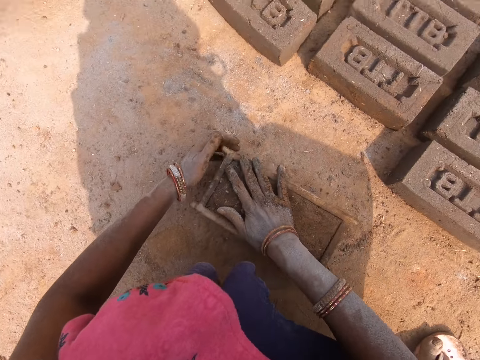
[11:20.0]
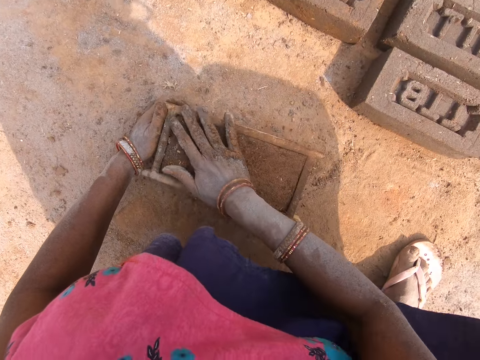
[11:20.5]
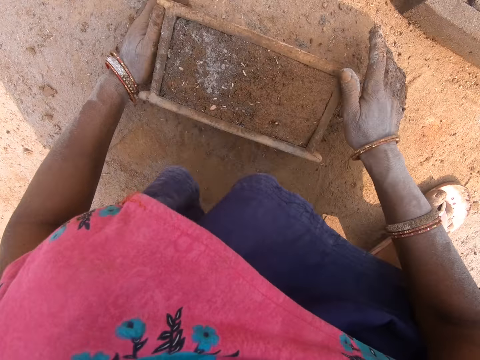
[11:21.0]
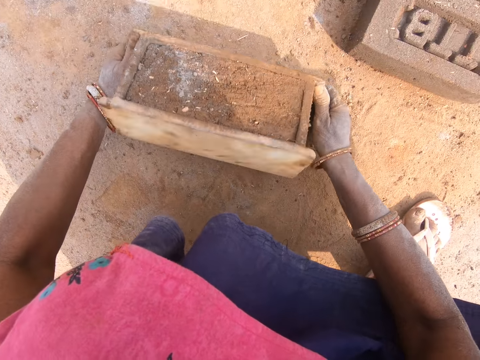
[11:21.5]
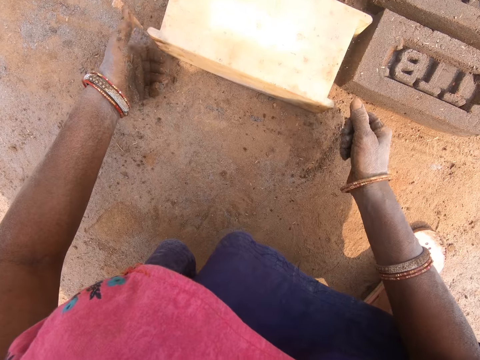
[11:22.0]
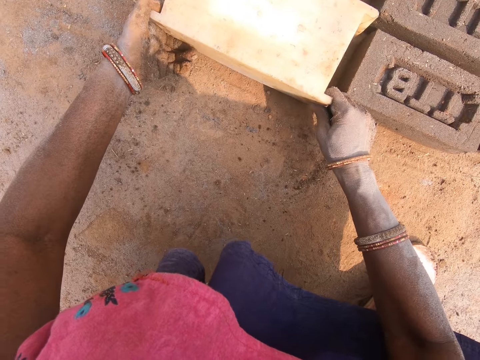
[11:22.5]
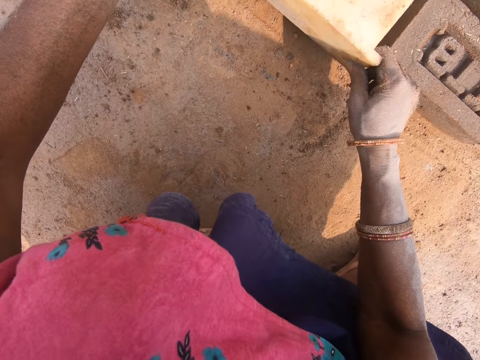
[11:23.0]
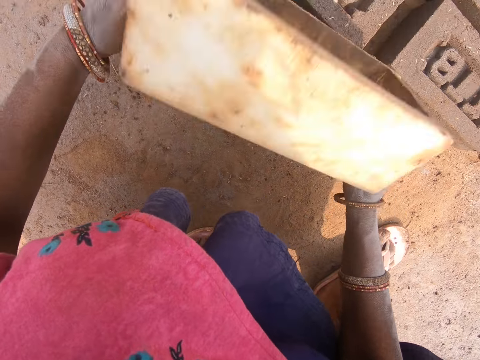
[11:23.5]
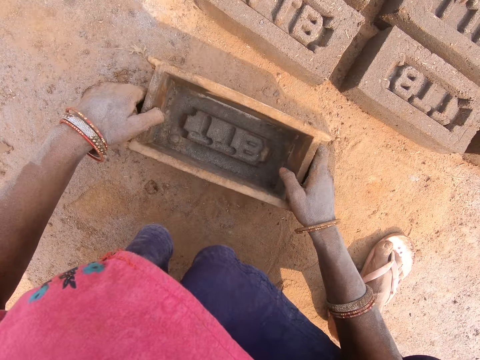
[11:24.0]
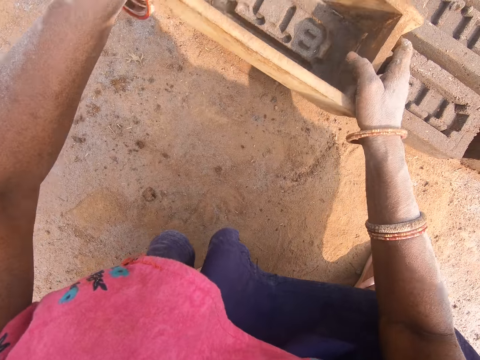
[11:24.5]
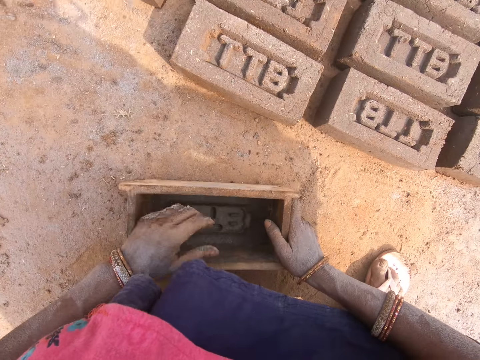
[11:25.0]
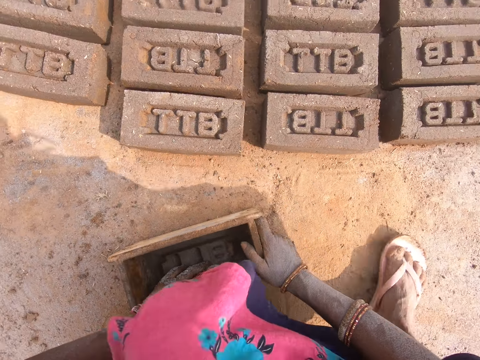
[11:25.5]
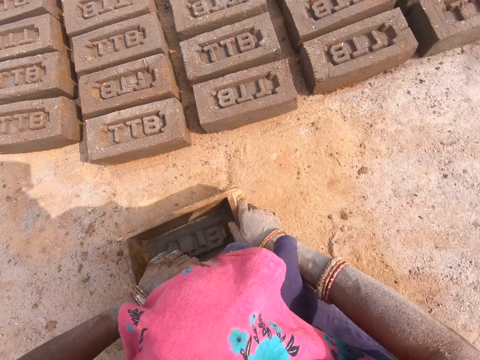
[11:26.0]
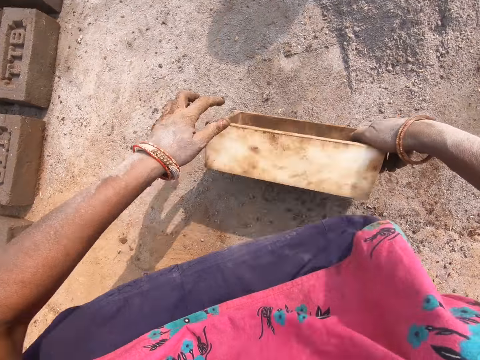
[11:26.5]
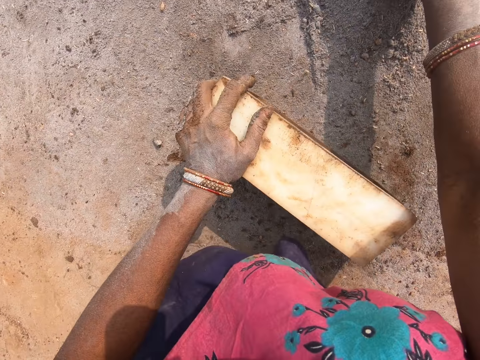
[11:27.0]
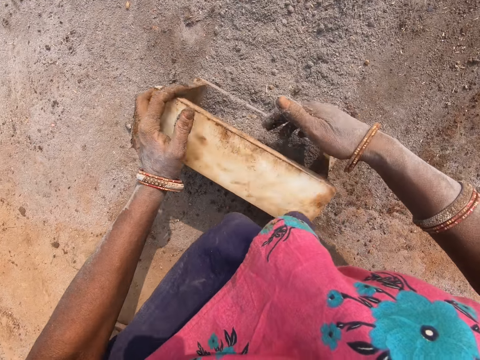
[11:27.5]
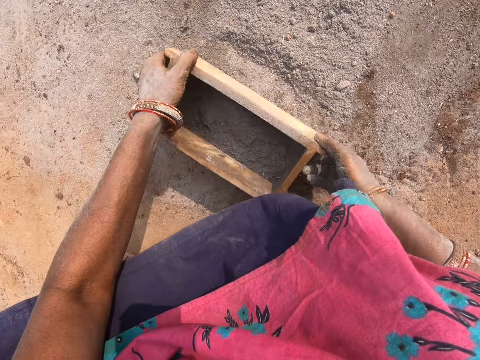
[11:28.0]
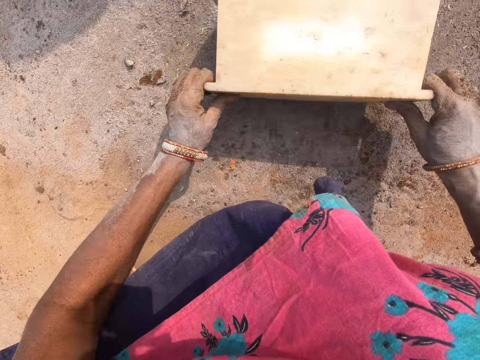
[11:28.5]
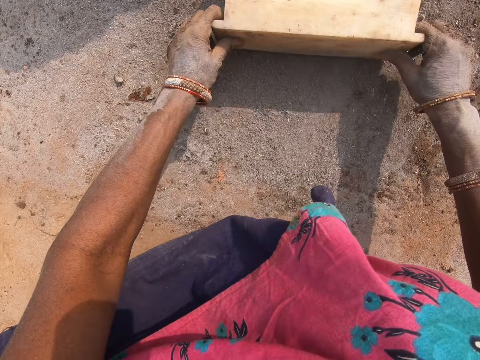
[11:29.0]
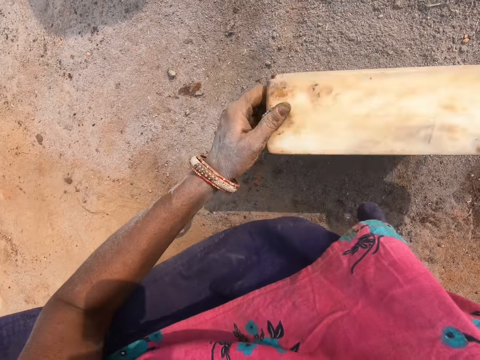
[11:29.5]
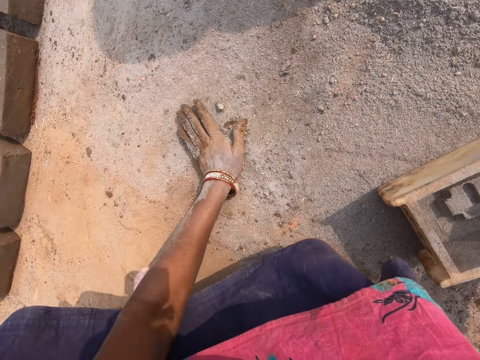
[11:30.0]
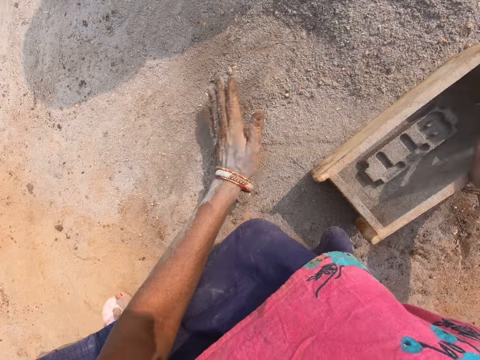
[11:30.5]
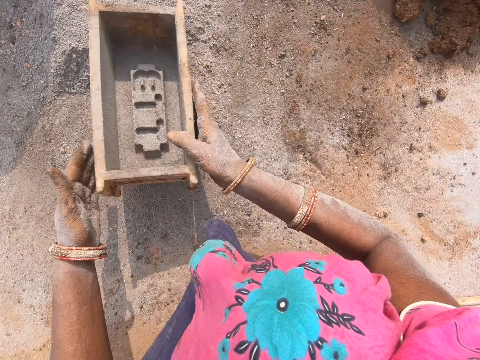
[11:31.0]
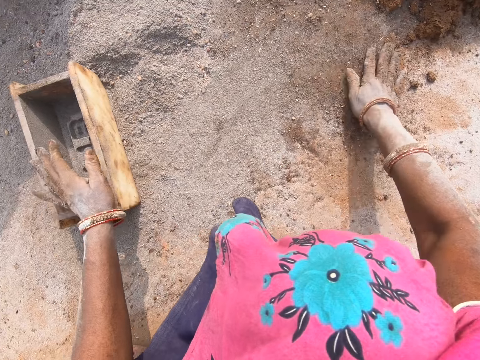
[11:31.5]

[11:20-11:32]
The camera wearer turns the molding box. They move the molding box. They put the molding box on the ground. They turn around. They put the soil in the molding box. They turn the molding box. They put the soil together using the molding box. They put the soil together using the left hand.

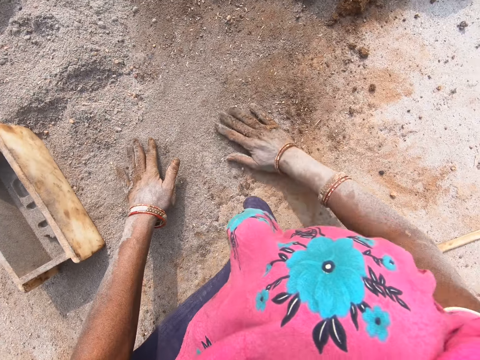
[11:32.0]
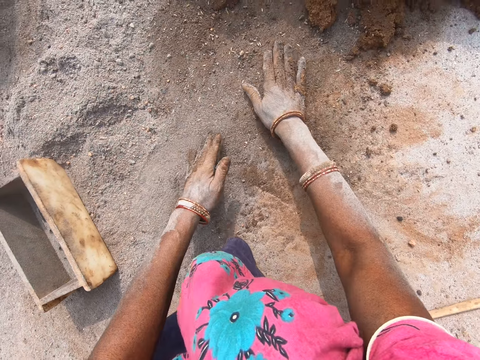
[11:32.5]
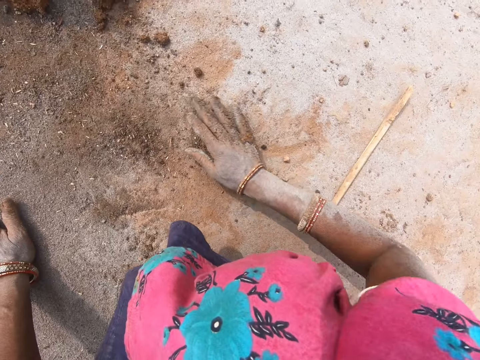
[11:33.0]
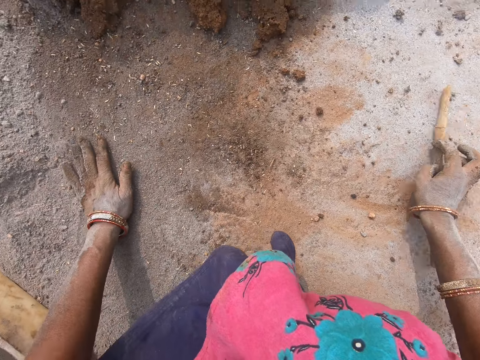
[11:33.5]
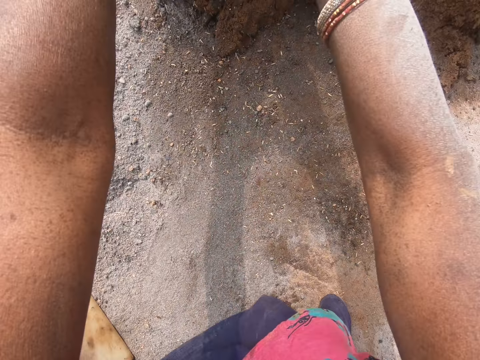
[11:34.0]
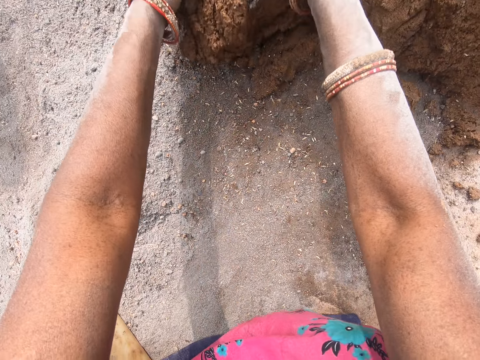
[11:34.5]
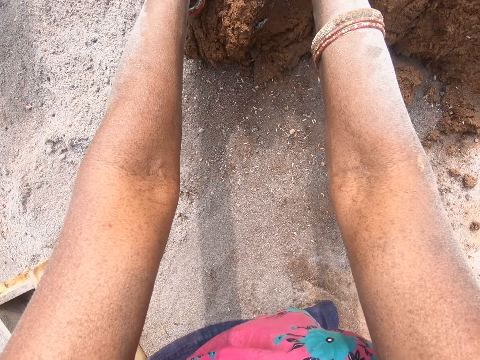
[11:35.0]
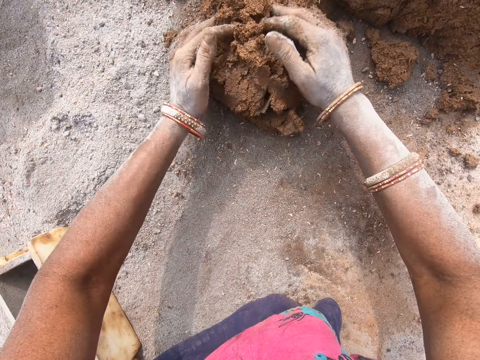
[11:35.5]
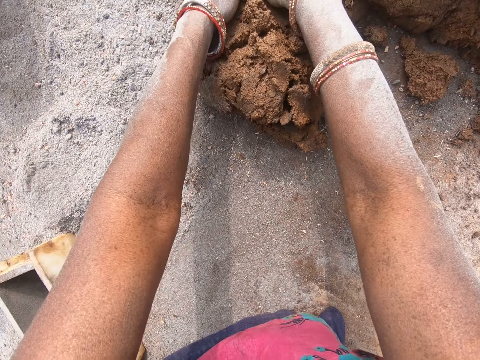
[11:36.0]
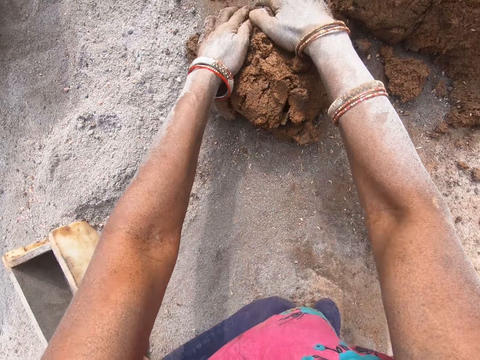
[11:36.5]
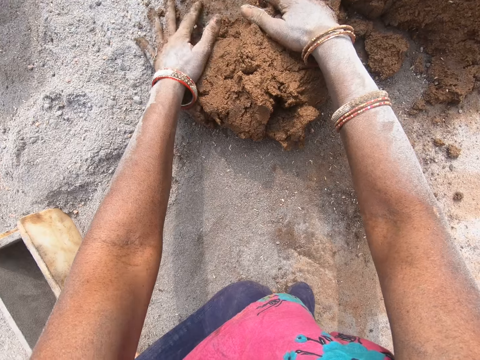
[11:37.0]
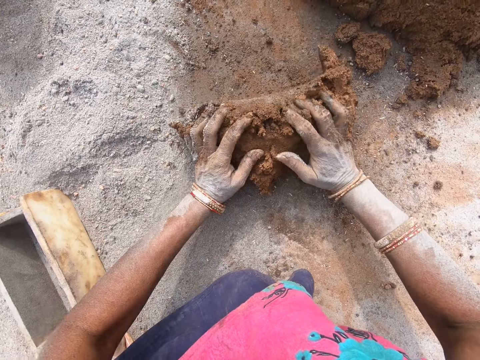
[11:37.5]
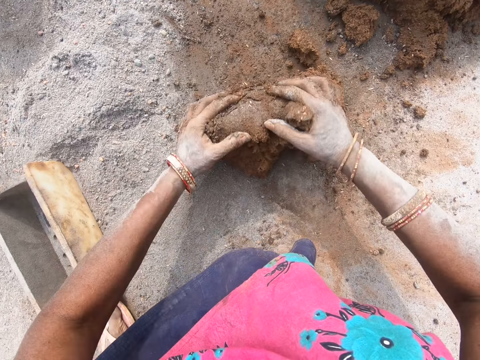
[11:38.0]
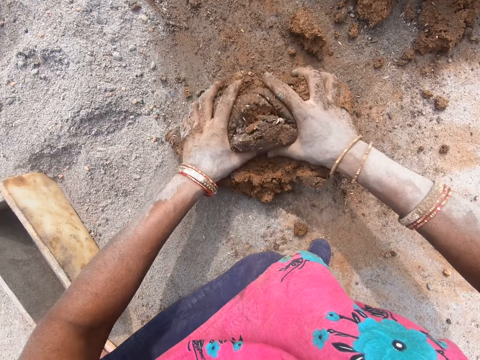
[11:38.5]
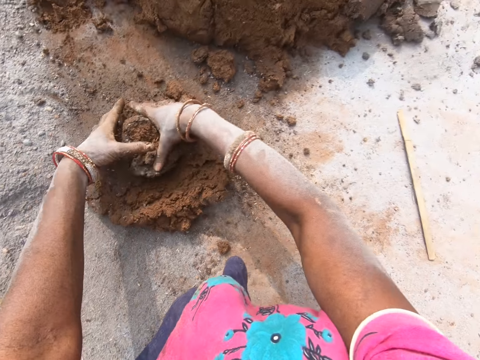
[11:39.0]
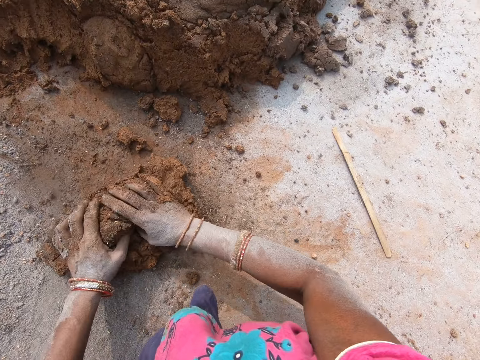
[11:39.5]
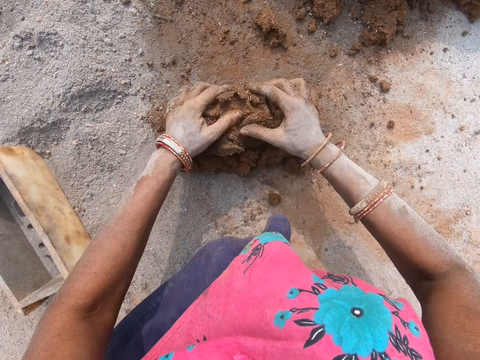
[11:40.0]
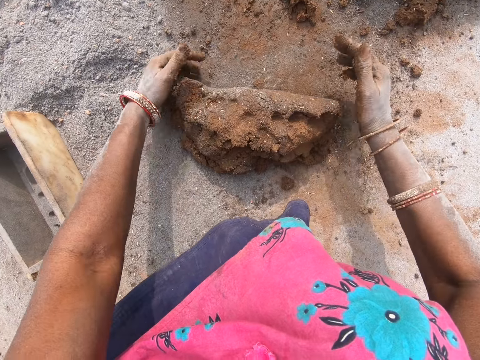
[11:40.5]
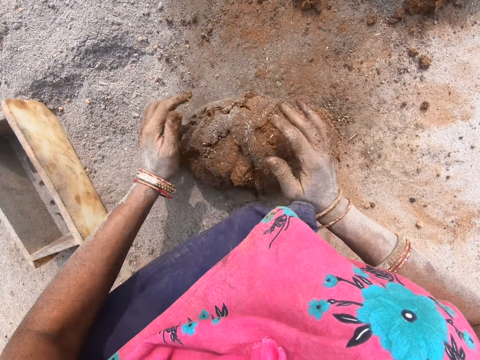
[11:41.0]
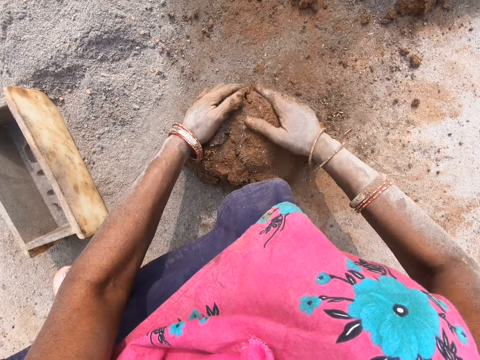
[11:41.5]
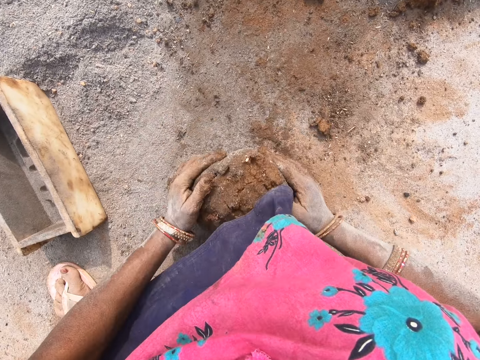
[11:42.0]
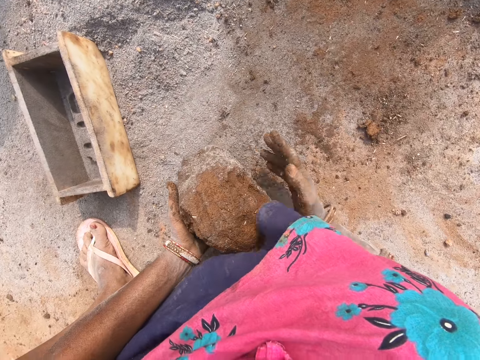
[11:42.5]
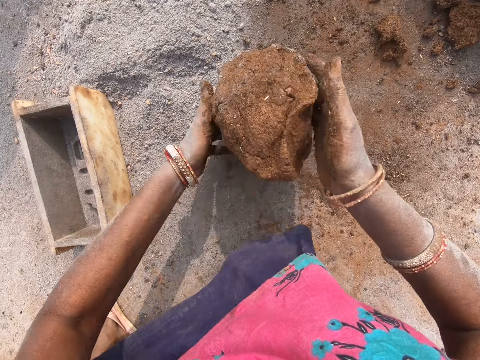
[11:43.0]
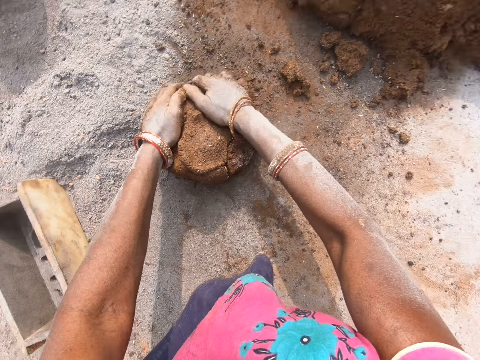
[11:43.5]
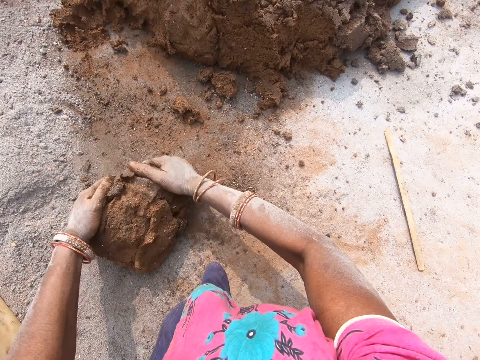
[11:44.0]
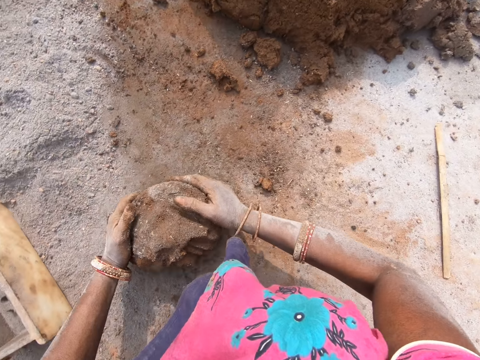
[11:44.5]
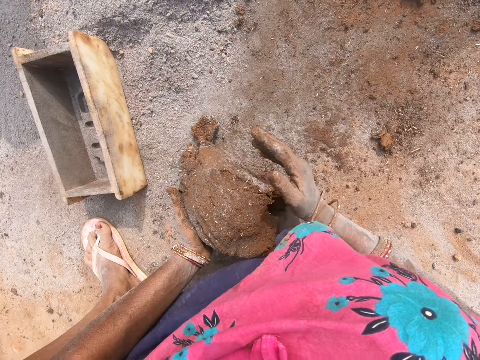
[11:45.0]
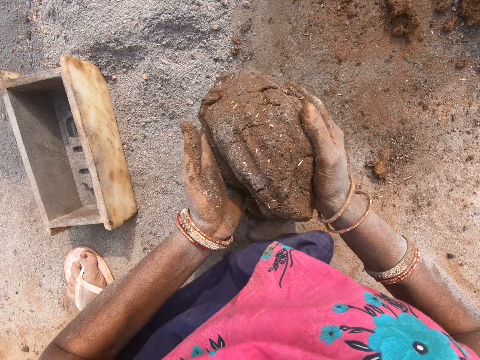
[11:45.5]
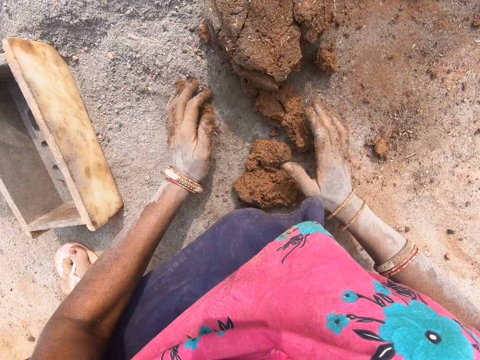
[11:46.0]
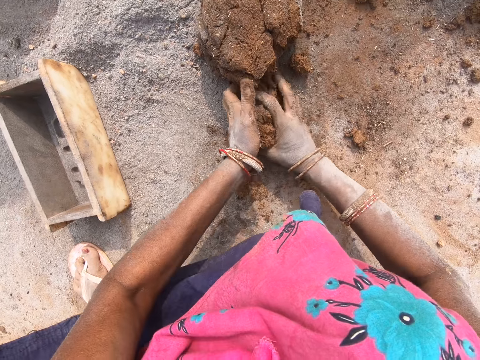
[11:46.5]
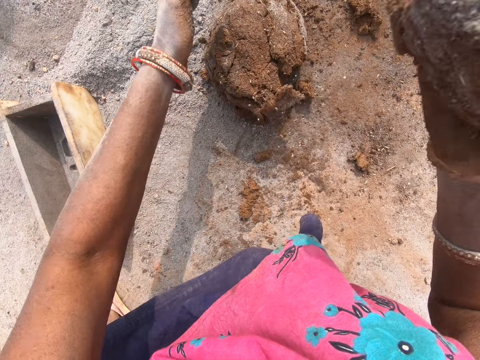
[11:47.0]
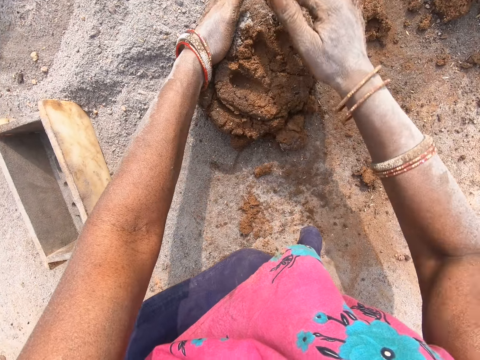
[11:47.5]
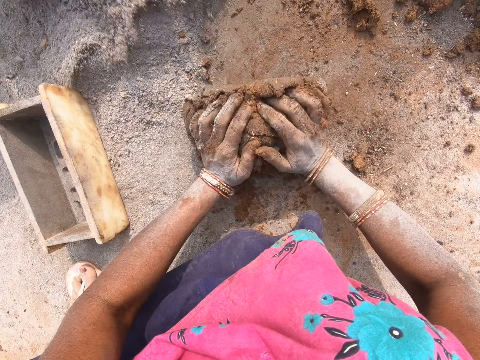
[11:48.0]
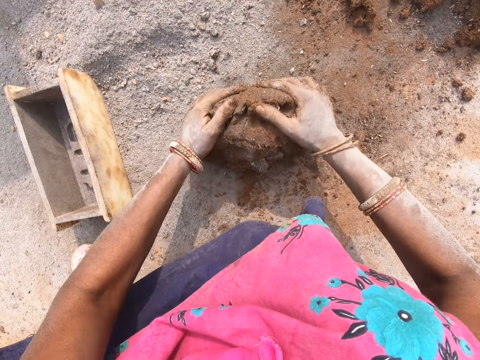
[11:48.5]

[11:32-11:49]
The camera wearer spreads the soil on the ground. They move the stick on the ground. They cut the clay mold. They roll the clay mold on the ground. They mold mud on the ground.
